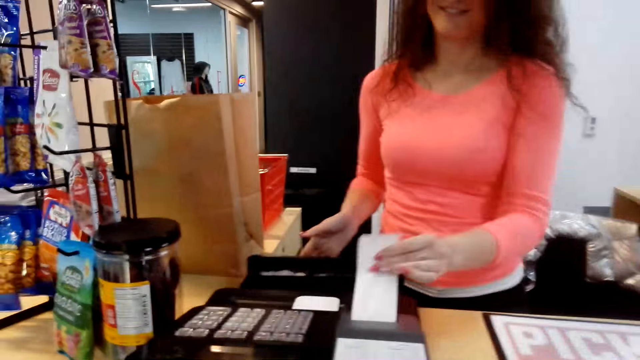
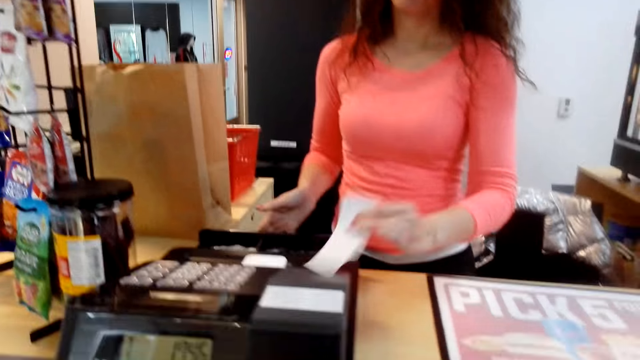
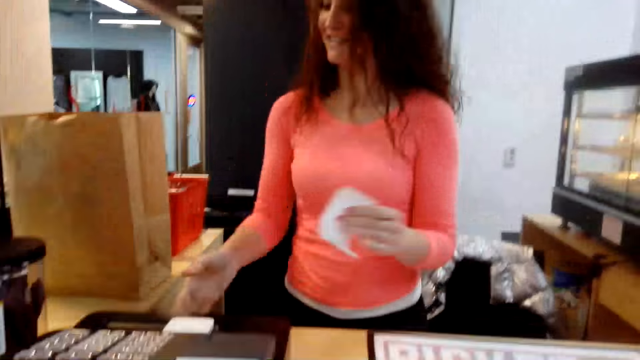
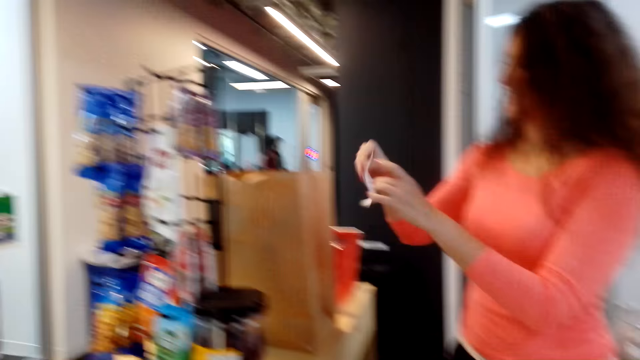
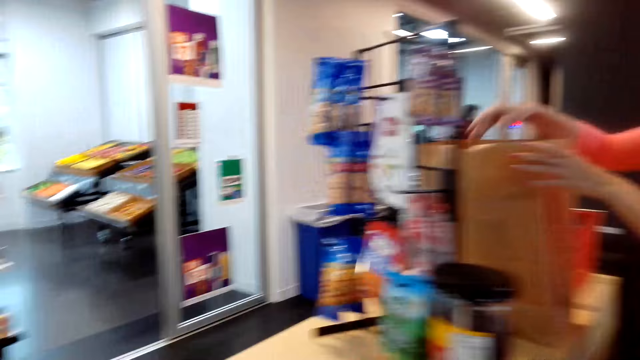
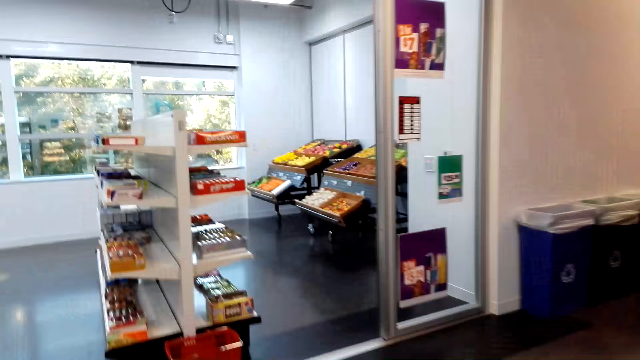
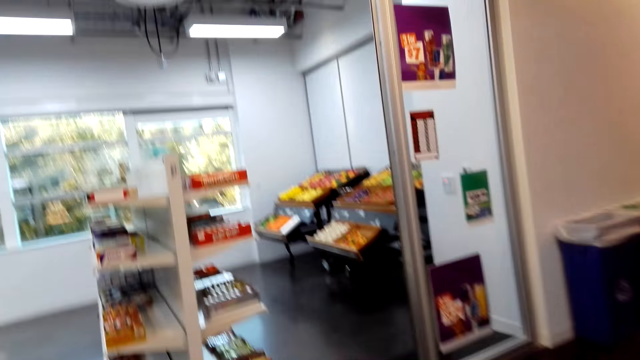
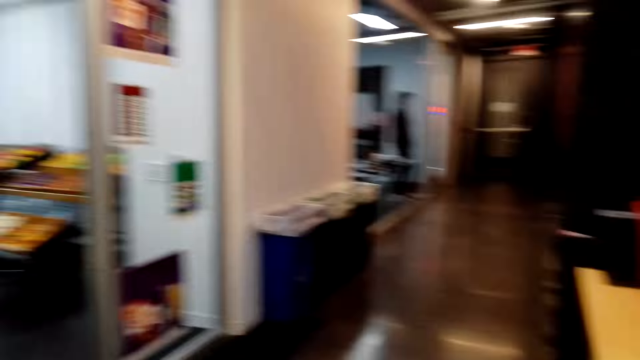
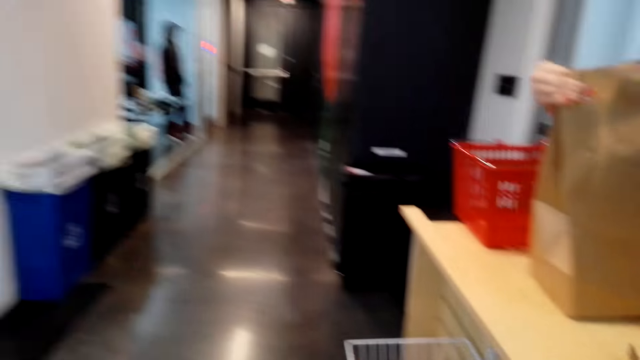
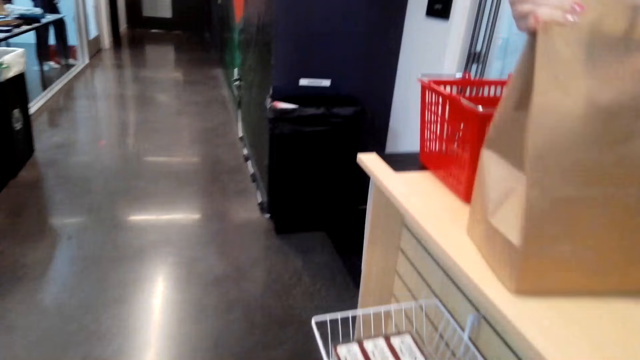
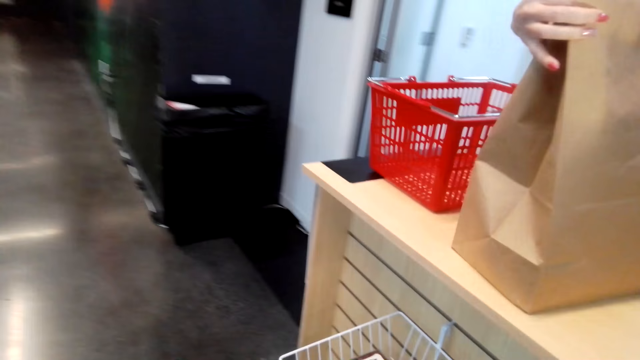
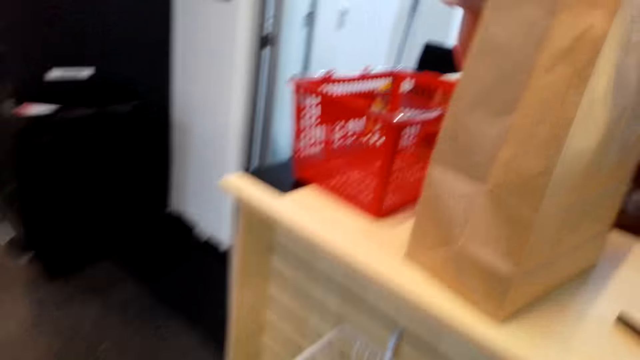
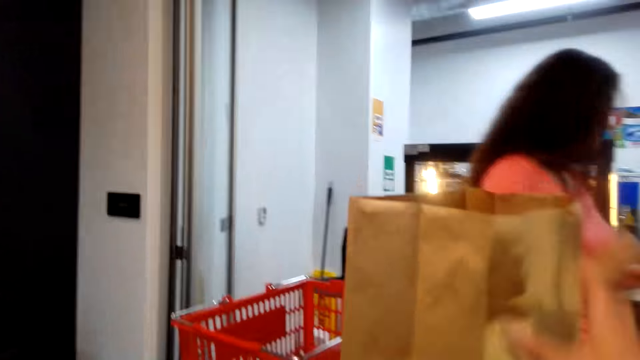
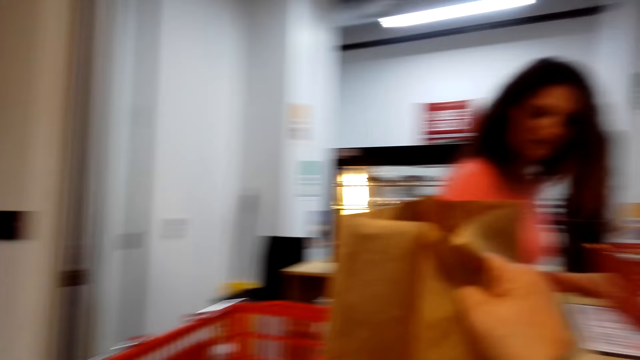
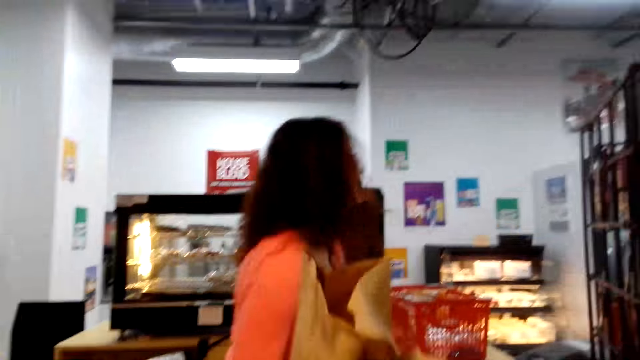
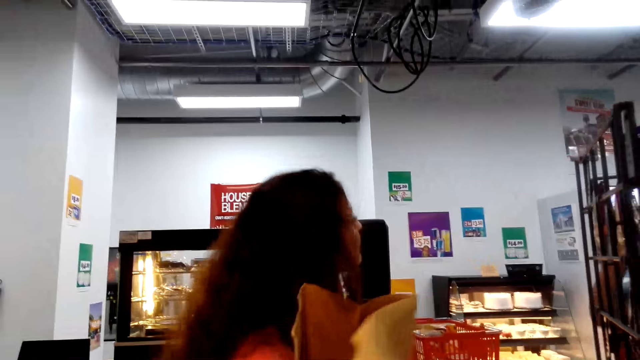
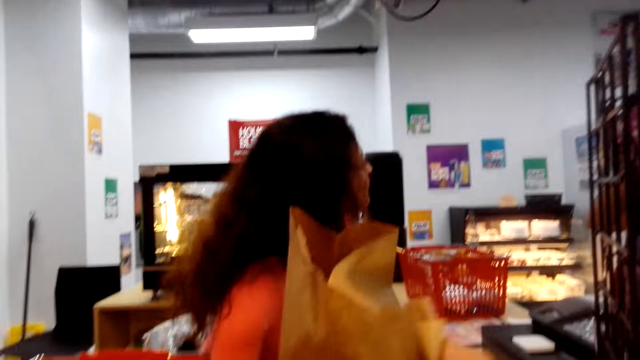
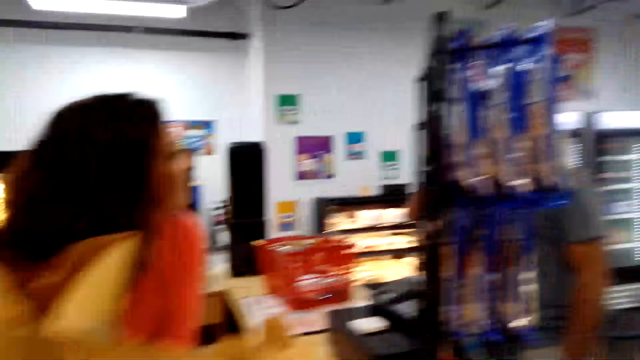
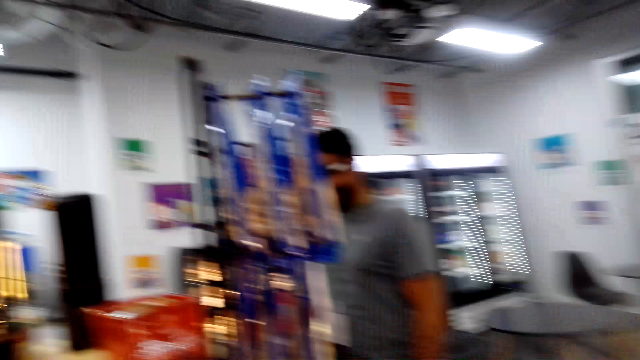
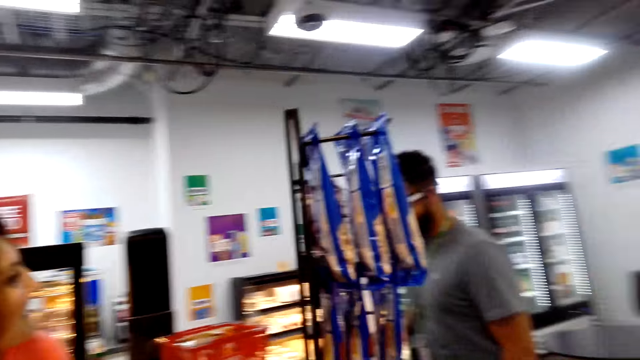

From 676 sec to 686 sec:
A woman picks a receipt from the totaling machine and places the receipt in the totaling machine. The camera wearer walks around the shop. They take the paper bag. They touch the bag of shopping.

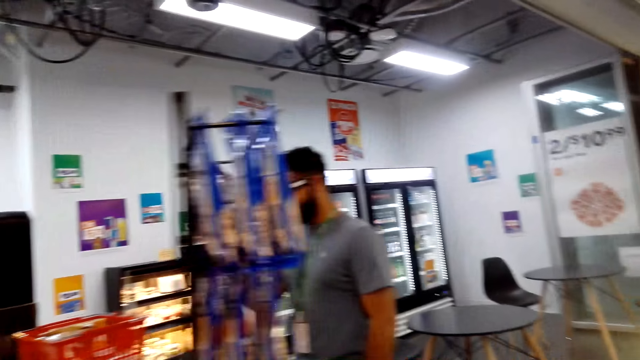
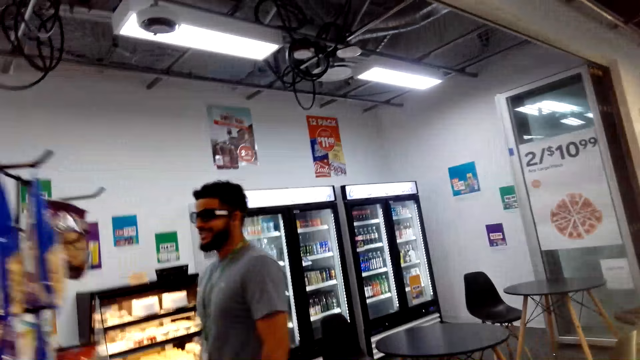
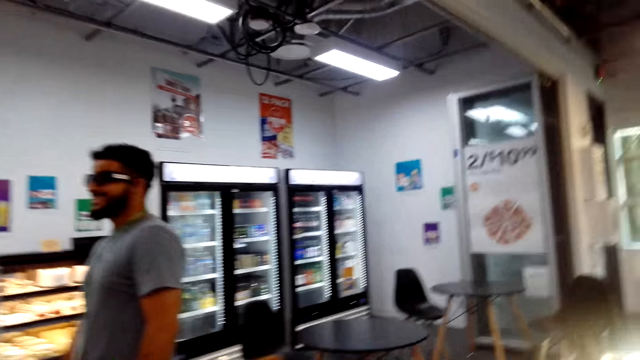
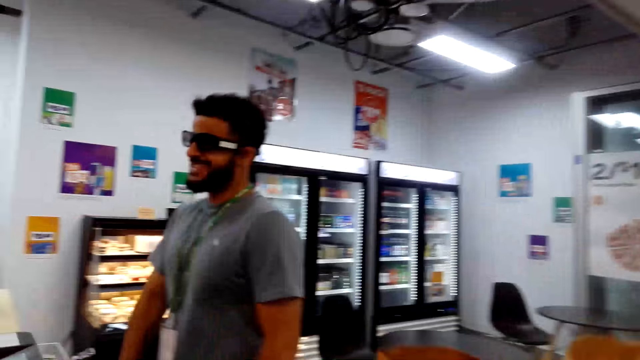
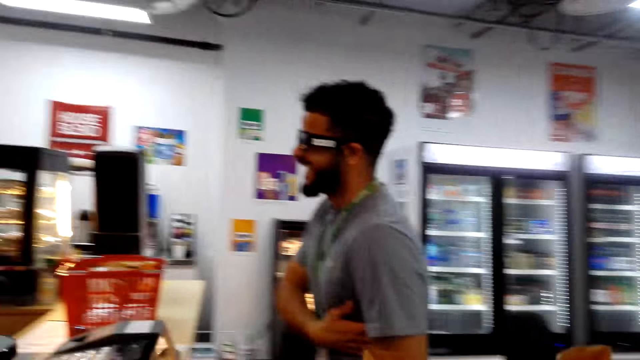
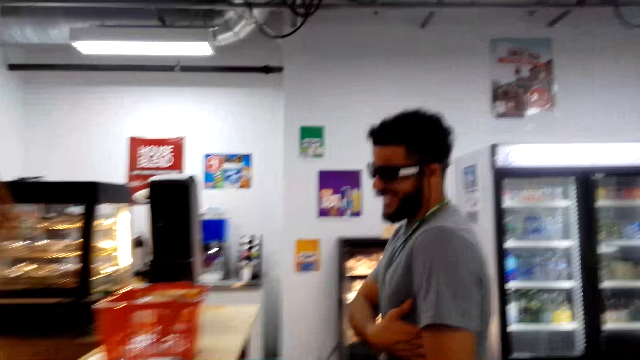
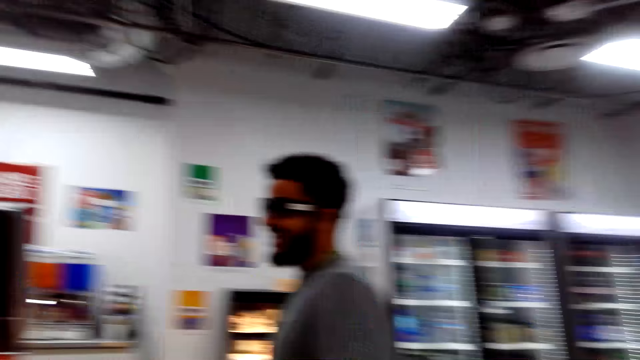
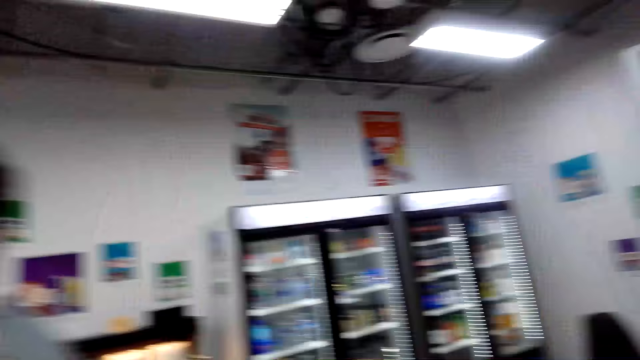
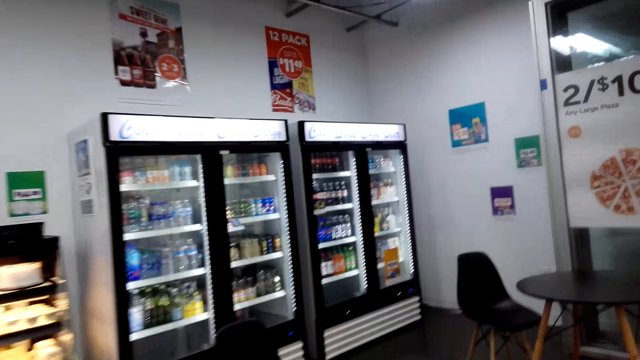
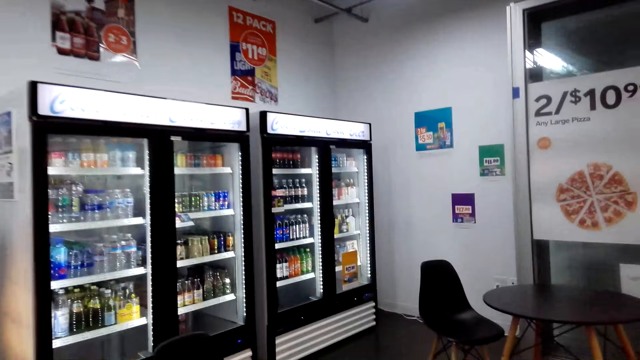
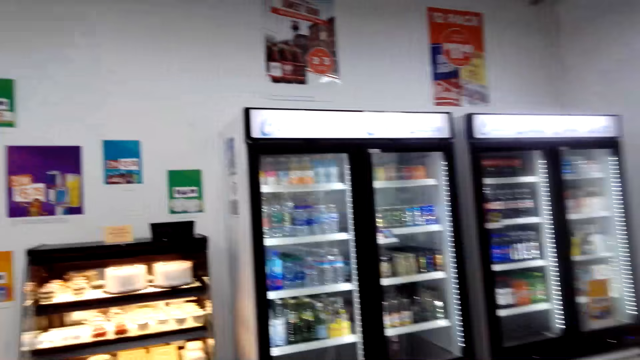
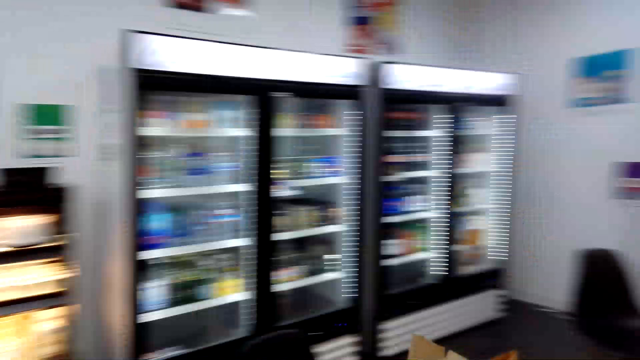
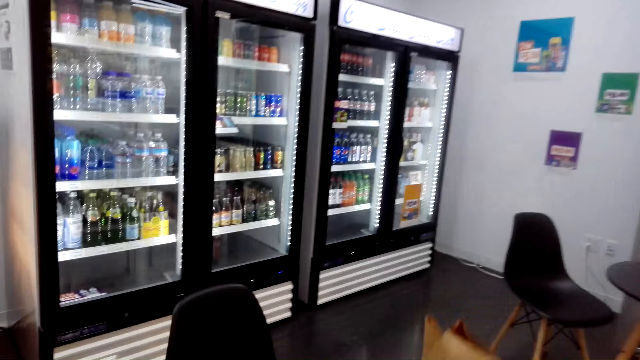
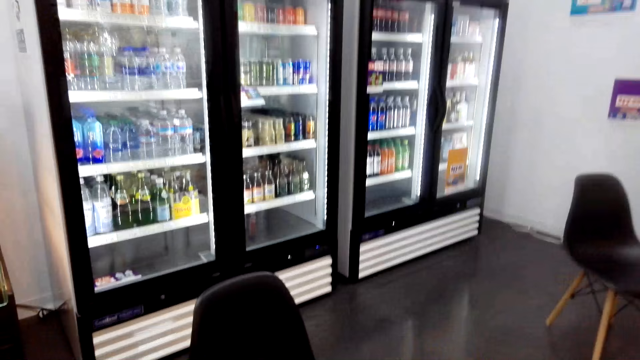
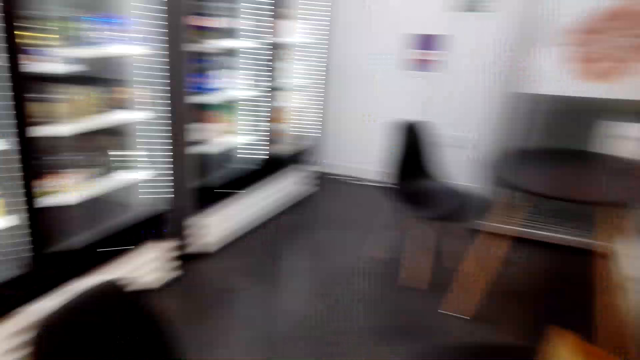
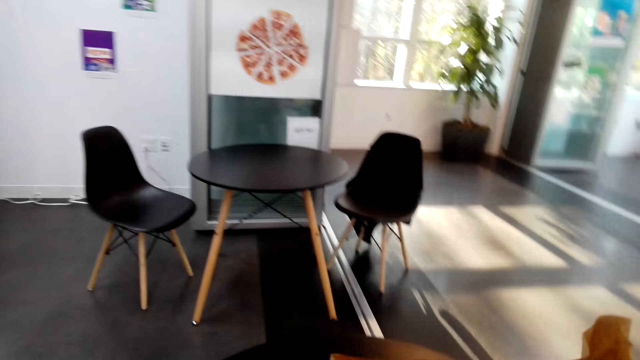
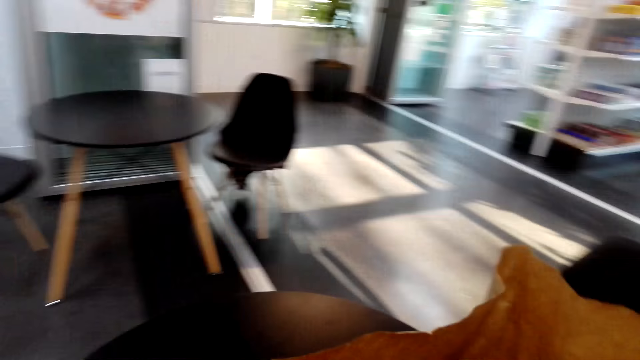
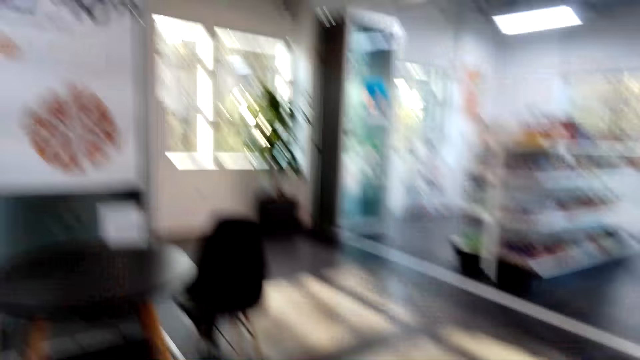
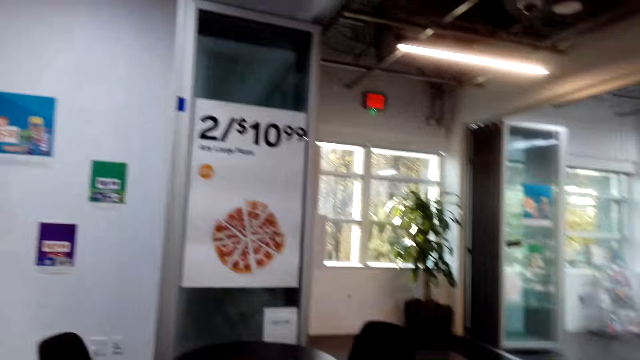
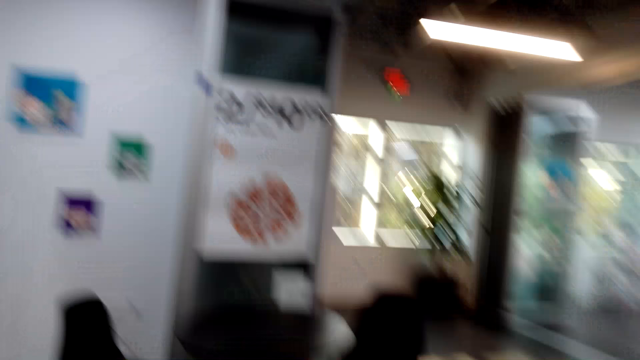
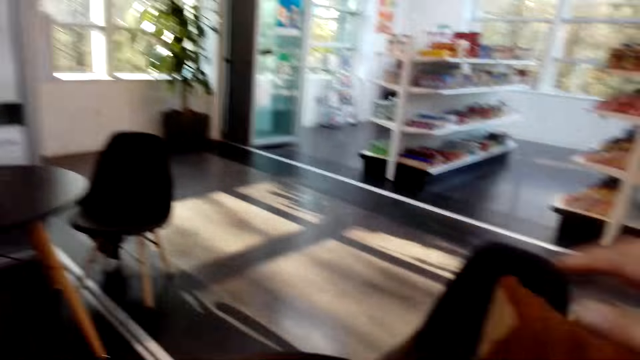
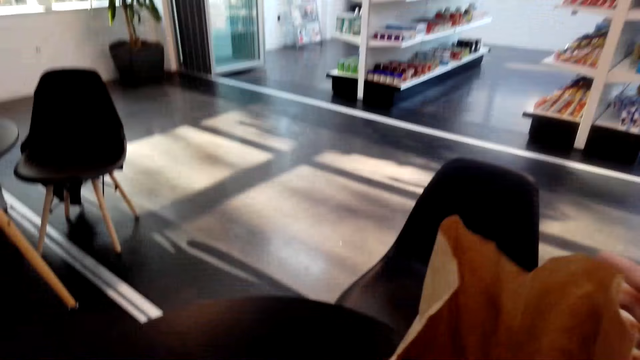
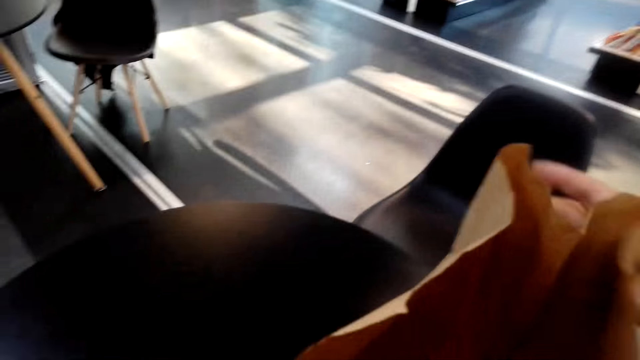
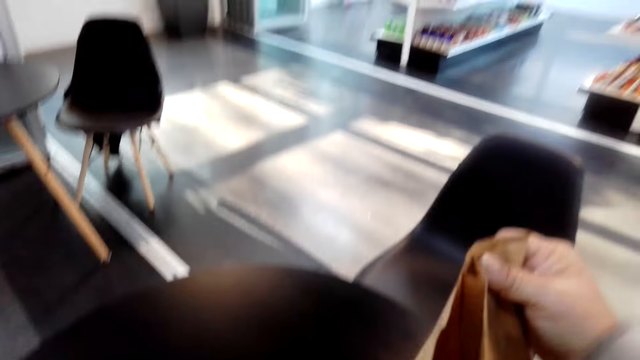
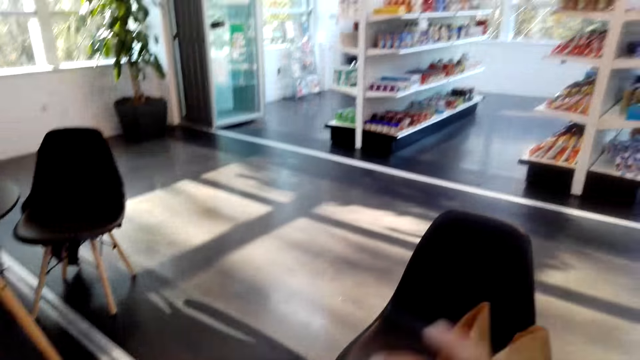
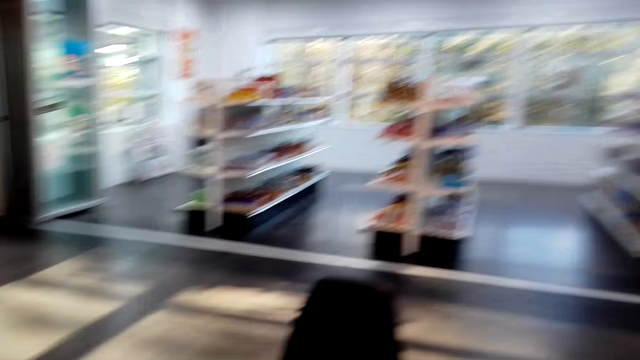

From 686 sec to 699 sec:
The camera wearer turns around the shop and walks around the shop. A woman converses with a person. The camera wearer talks. They walk around the shop. They wrap the paper well. They place a shopping bag on the table.
